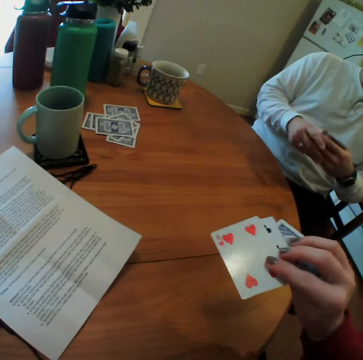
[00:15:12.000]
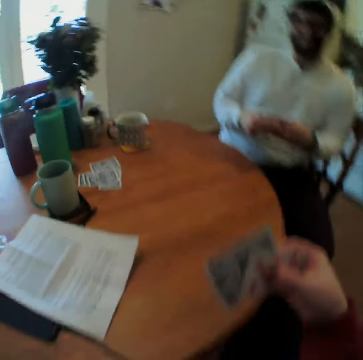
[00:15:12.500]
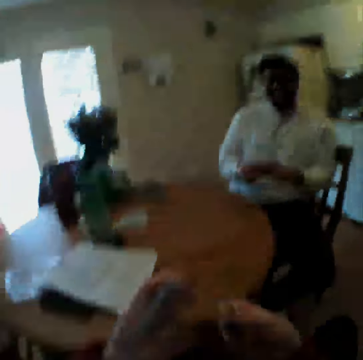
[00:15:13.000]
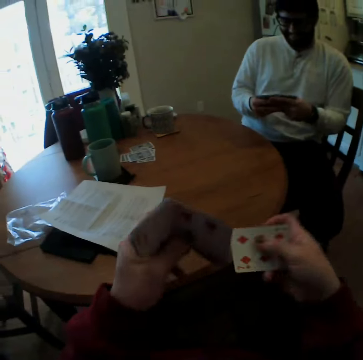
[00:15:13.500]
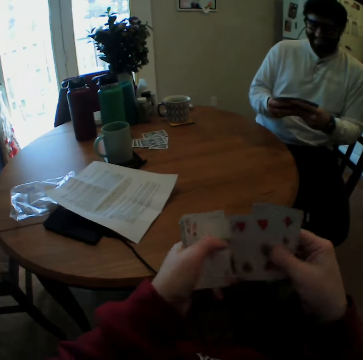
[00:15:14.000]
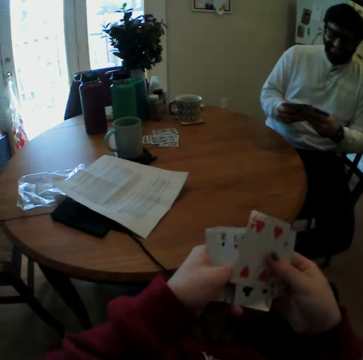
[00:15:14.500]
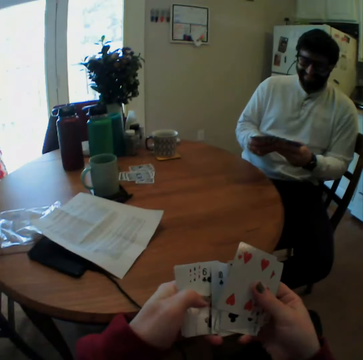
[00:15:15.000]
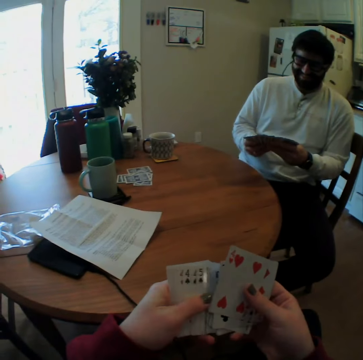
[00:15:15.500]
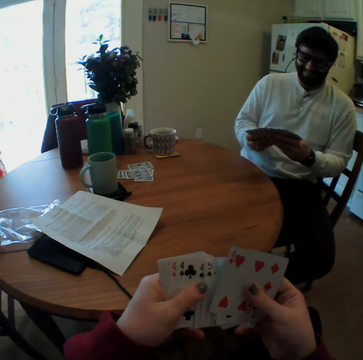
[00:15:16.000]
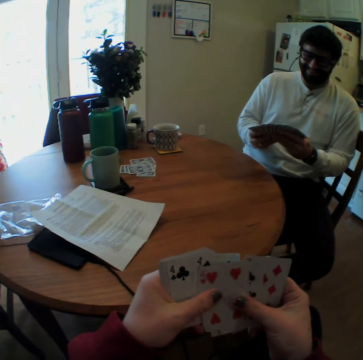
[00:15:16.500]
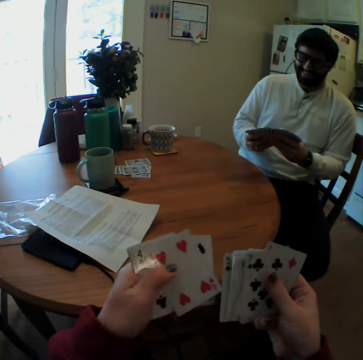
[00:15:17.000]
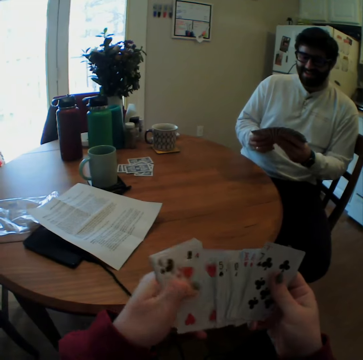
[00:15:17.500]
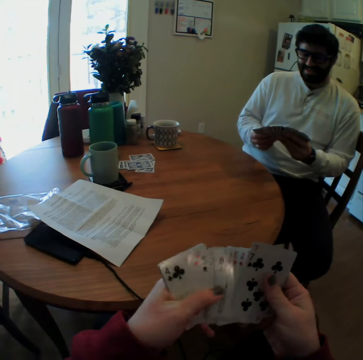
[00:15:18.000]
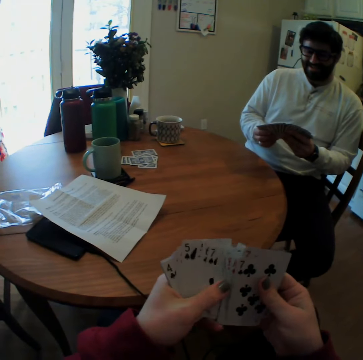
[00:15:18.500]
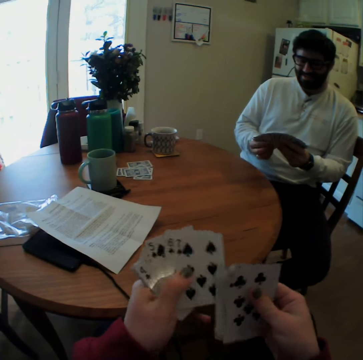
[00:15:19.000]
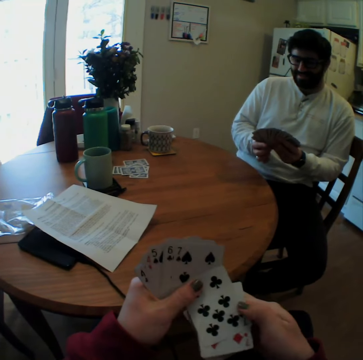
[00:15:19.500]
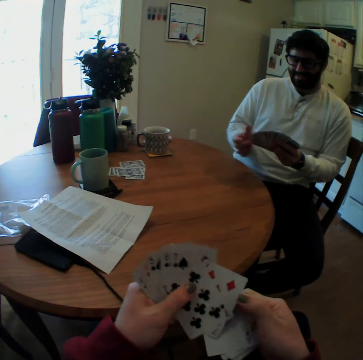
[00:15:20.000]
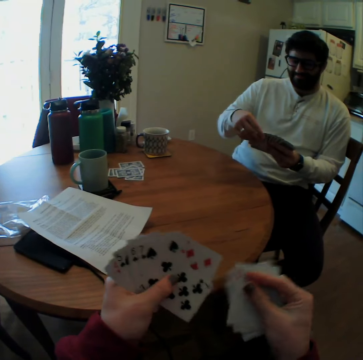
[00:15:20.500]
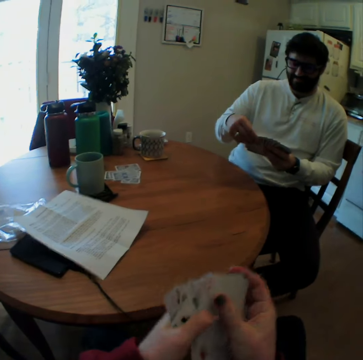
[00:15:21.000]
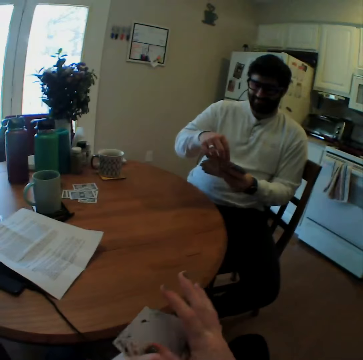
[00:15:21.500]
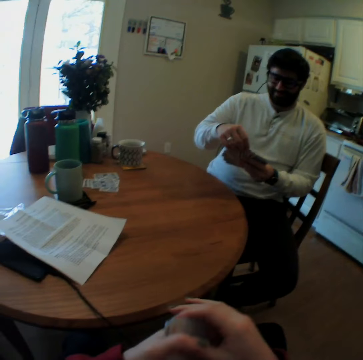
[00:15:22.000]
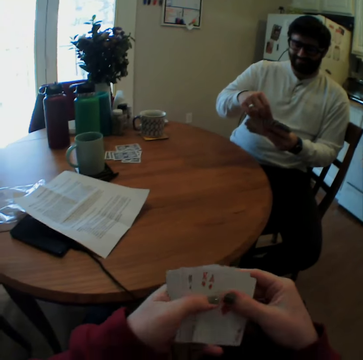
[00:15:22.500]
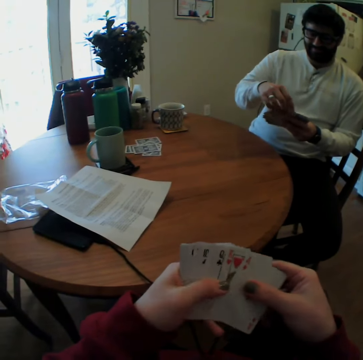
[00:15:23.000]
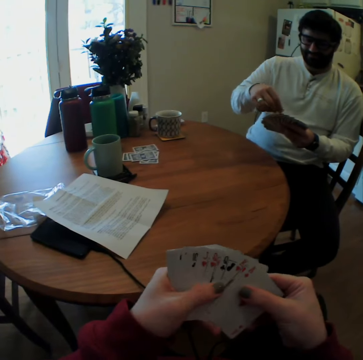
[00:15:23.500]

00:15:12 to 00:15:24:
The camera wearer takes playing cards from the table. They arrange the playing cards. They mix the cards. A person arranges the playing cards.

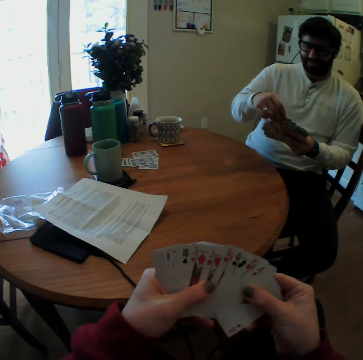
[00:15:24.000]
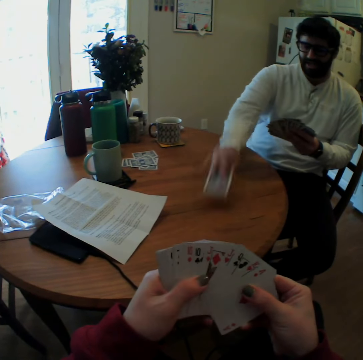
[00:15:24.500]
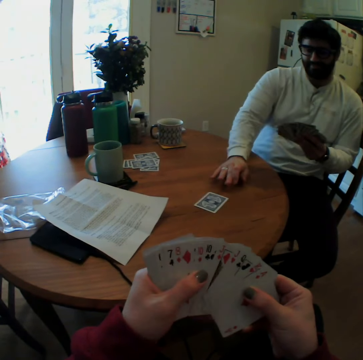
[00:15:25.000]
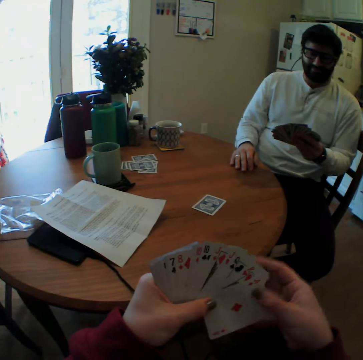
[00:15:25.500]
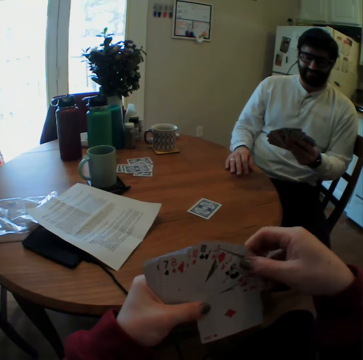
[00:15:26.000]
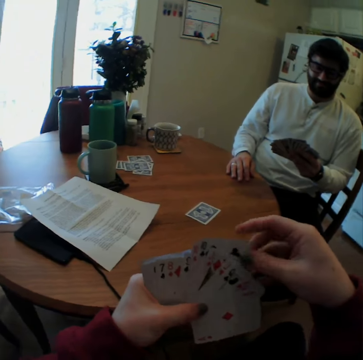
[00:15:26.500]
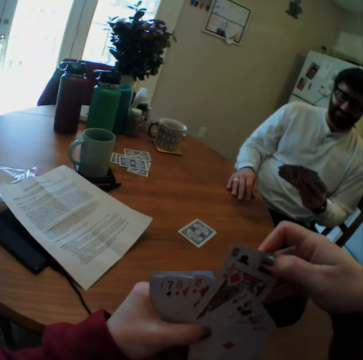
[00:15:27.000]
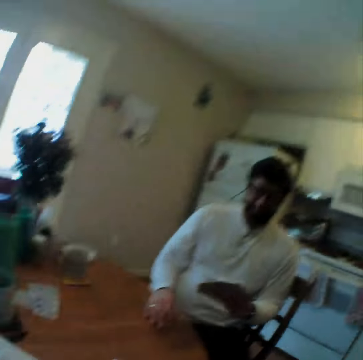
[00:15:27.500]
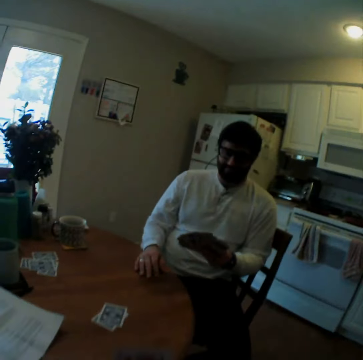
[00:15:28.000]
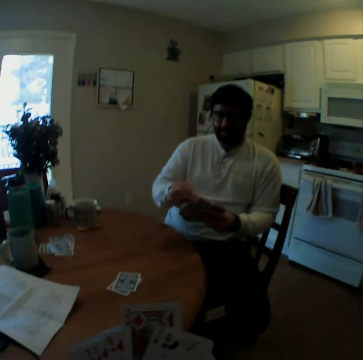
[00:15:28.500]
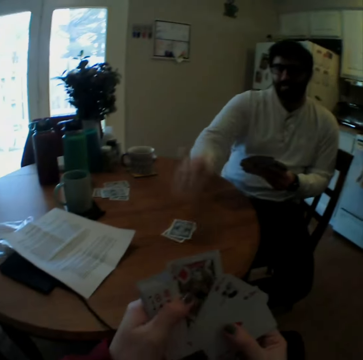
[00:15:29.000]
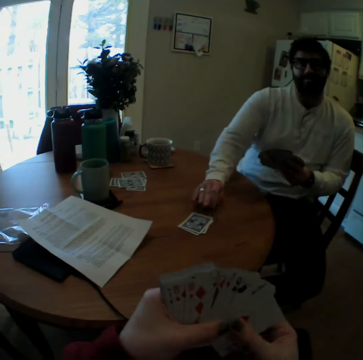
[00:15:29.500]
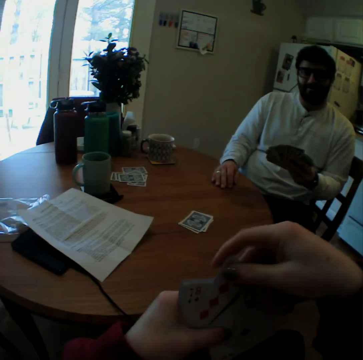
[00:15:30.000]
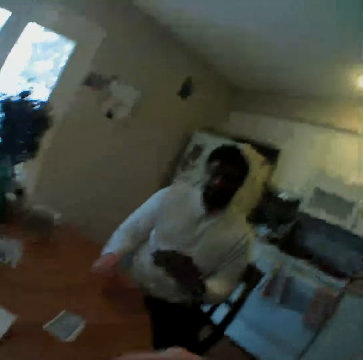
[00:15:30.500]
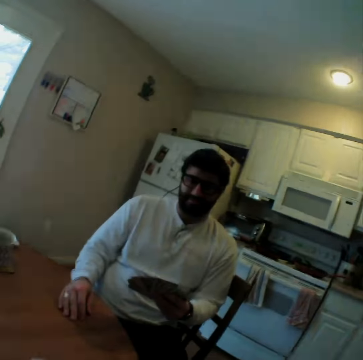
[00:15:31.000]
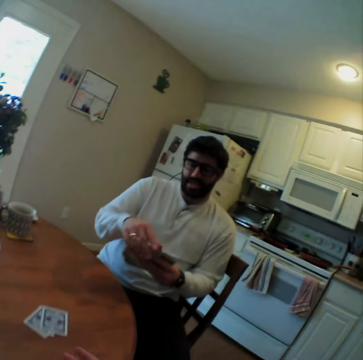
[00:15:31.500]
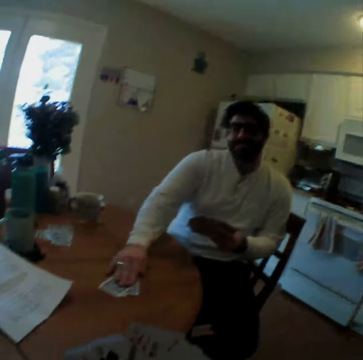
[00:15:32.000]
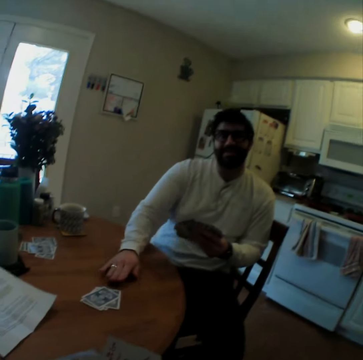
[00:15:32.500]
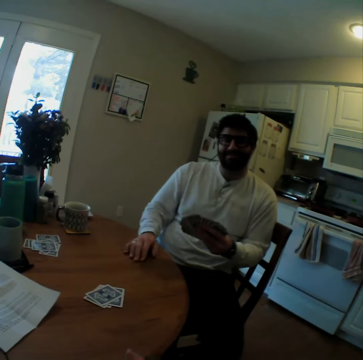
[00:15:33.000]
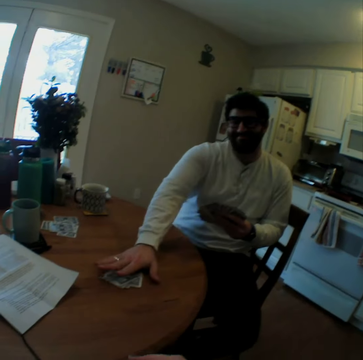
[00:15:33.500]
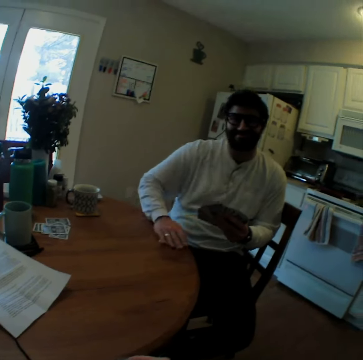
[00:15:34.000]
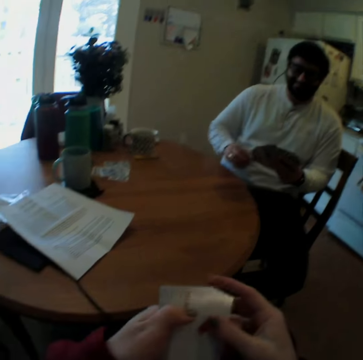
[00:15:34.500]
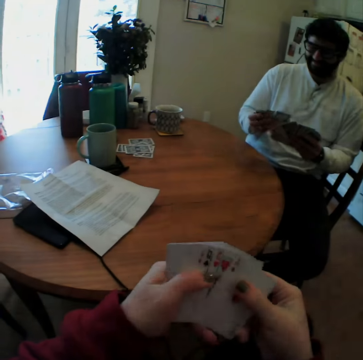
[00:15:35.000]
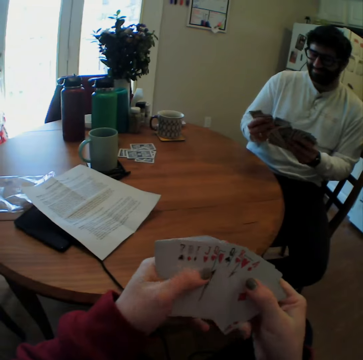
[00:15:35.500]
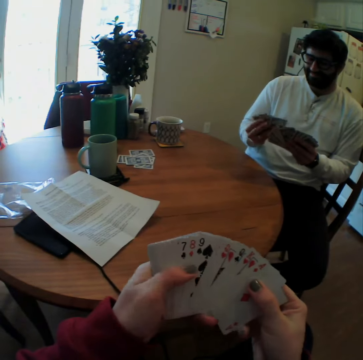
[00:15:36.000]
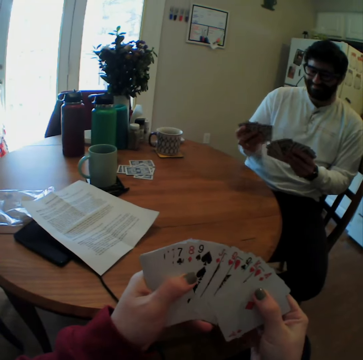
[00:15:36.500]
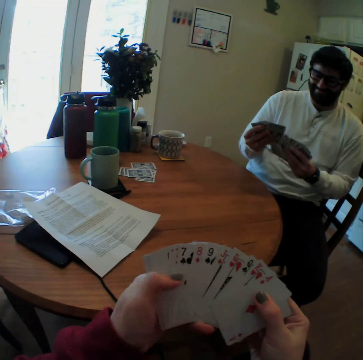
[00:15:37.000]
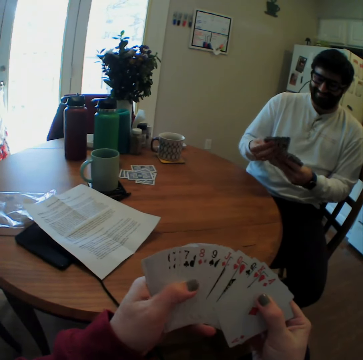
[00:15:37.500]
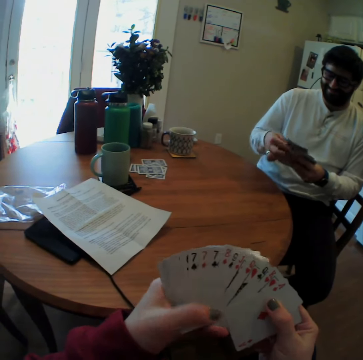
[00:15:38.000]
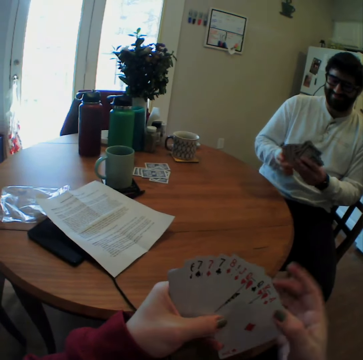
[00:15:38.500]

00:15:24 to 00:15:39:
A man puts a card. The man plays card games with the camera wearer. The camera wearer puts a card. The man puts a card. The camera wearer puts a card. The man puts a card. The man takes the playing cards and arranges the playing cards. The camera wearer arranges the playing cards.

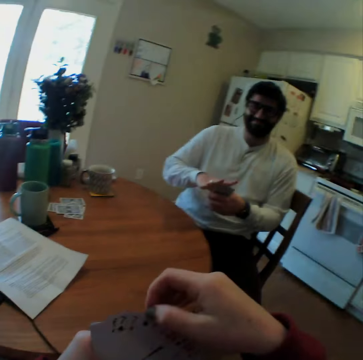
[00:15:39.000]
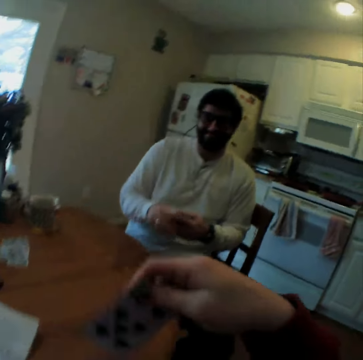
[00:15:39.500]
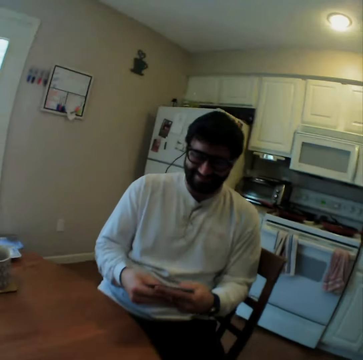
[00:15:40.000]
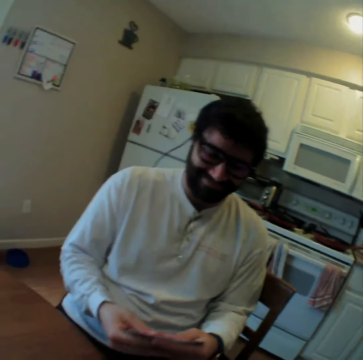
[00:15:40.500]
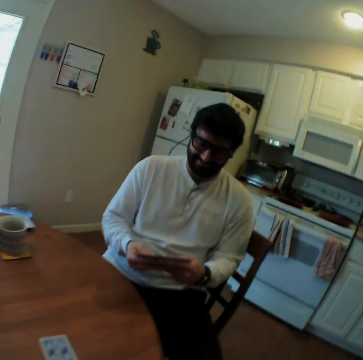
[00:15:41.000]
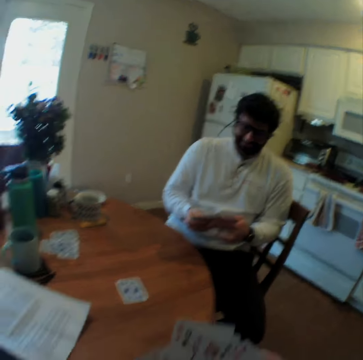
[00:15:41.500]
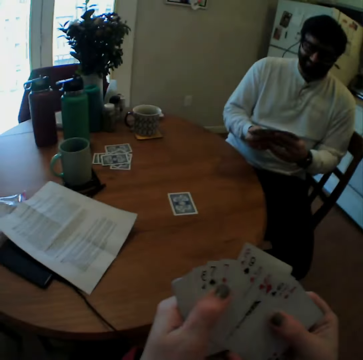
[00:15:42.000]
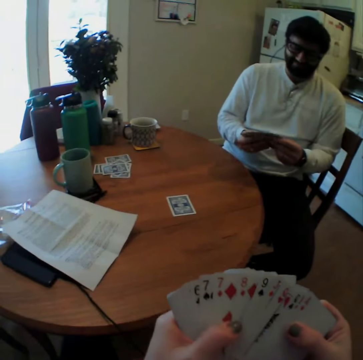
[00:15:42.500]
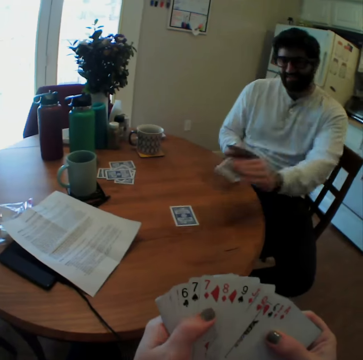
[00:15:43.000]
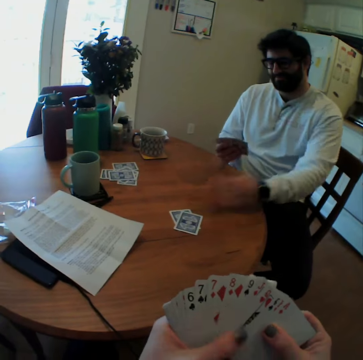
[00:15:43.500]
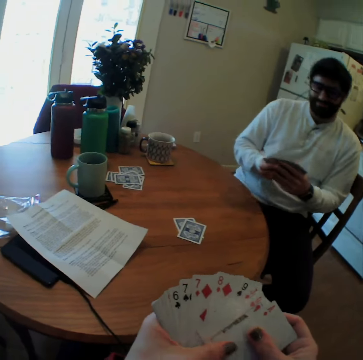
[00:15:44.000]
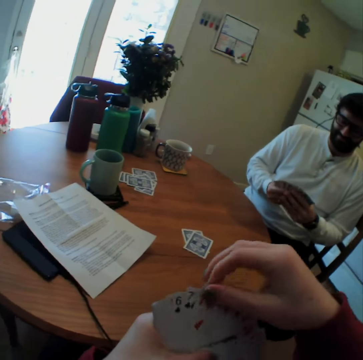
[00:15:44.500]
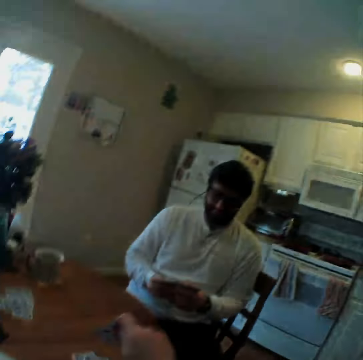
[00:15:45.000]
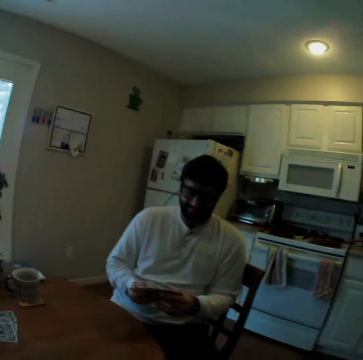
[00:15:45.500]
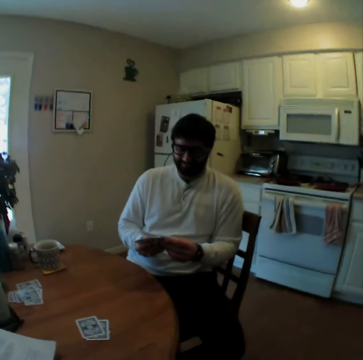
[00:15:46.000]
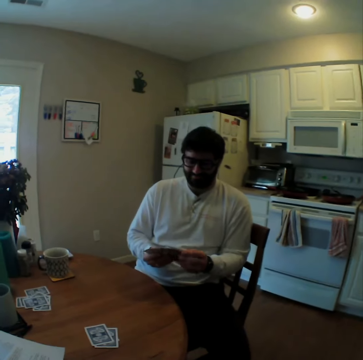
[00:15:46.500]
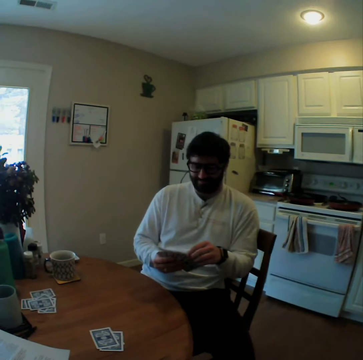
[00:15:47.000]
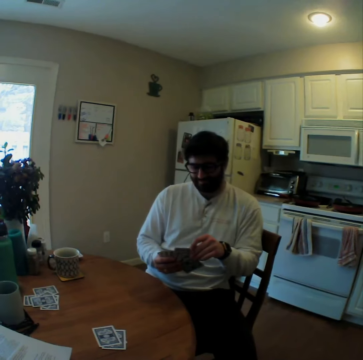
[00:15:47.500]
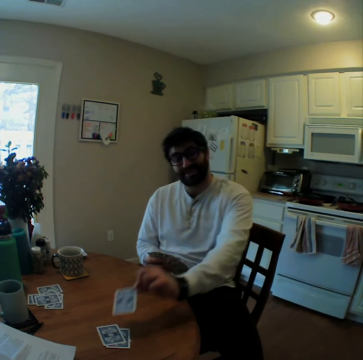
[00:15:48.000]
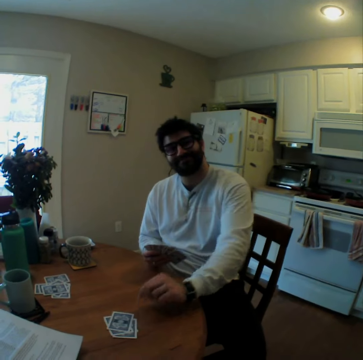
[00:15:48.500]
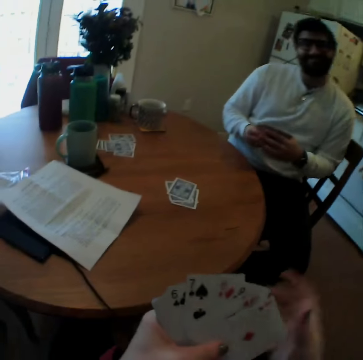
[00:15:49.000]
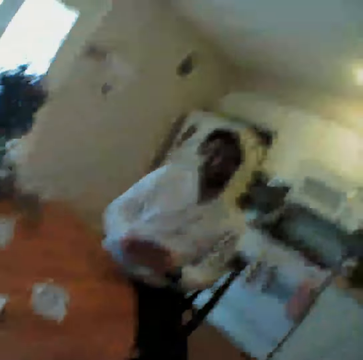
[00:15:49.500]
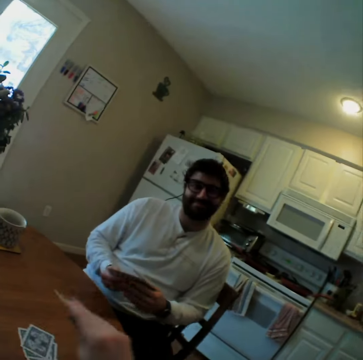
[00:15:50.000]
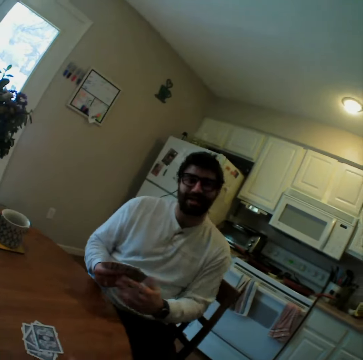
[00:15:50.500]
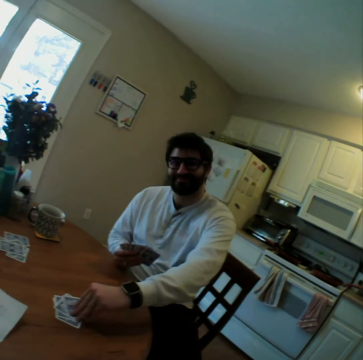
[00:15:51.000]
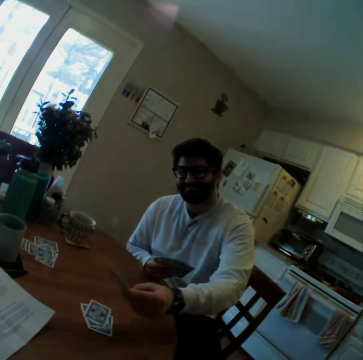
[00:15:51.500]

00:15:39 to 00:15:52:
The camera wearer plays card games with a man. They put a card. The man puts a card. The camera wearer puts a card. The man puts a card. The camera wearer puts a card. The man turns a card.
